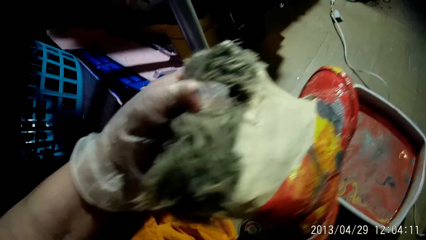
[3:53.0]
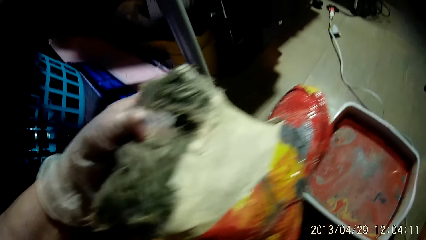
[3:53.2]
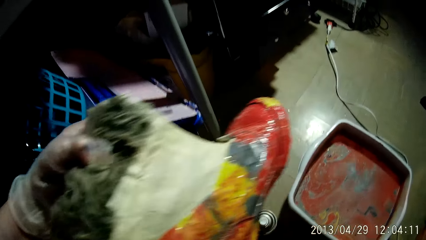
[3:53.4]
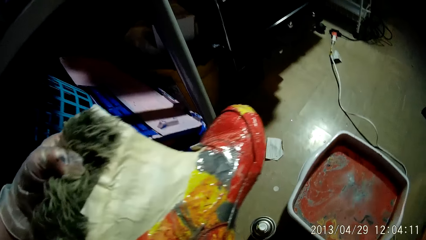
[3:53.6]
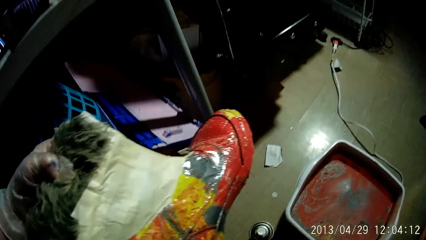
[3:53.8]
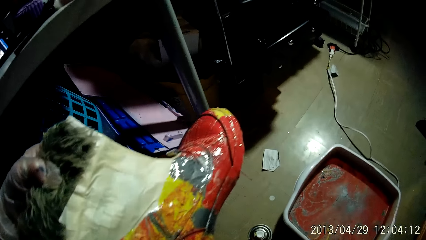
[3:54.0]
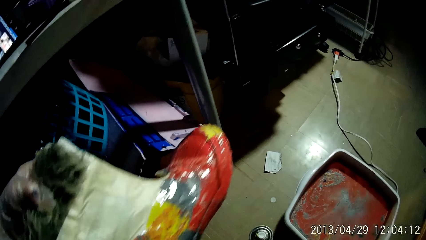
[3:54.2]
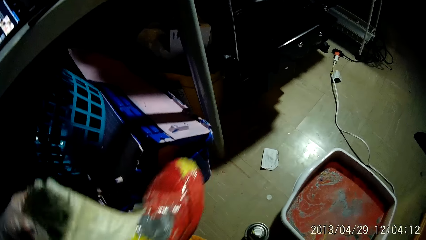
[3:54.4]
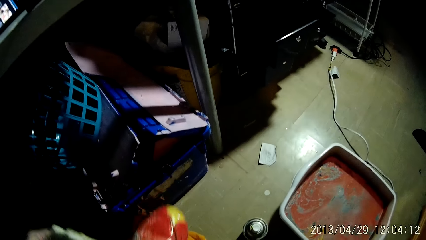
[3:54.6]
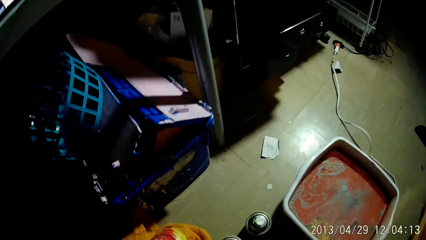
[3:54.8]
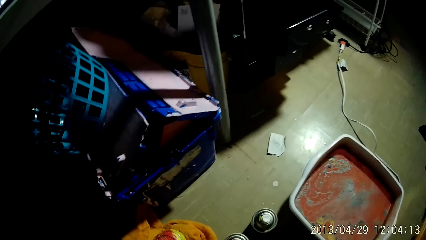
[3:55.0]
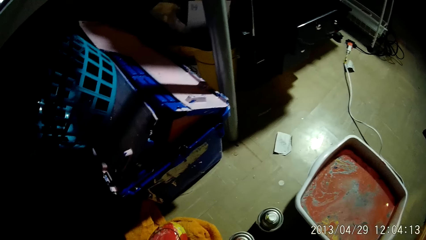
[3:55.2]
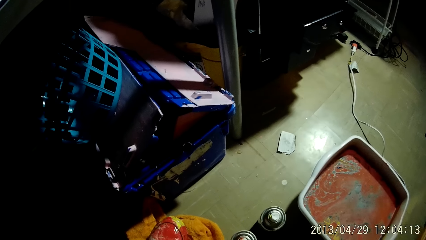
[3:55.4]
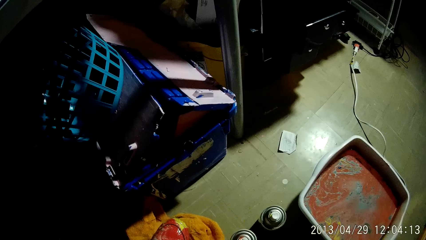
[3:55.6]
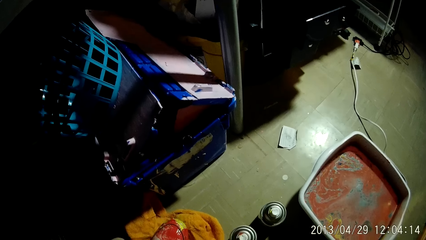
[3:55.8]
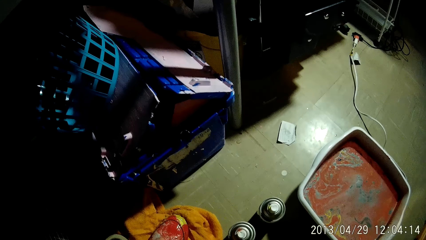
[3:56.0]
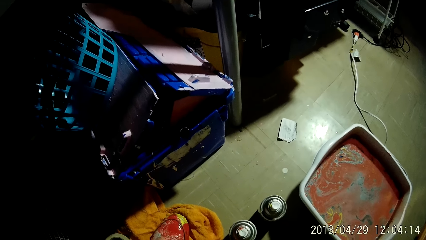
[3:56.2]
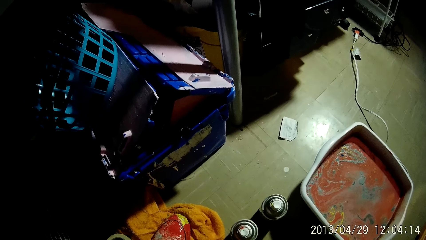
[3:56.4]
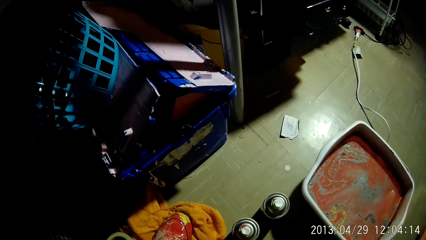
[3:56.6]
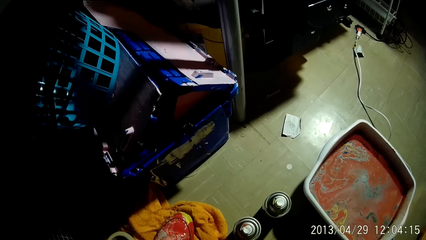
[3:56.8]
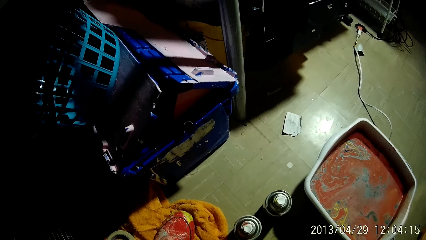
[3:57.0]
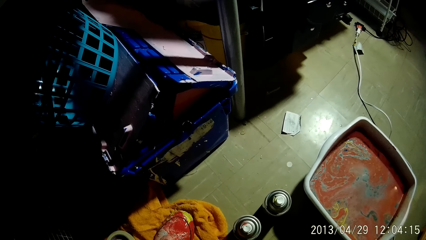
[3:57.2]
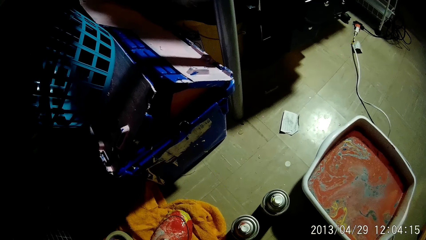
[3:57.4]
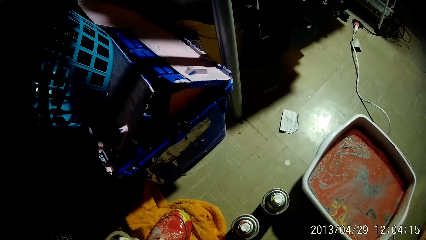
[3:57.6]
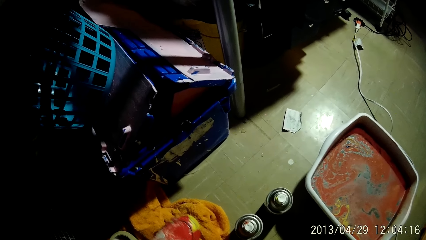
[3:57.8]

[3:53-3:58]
The camera wearer places the shoe on the rag with her left hand.

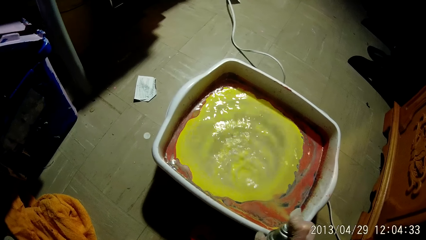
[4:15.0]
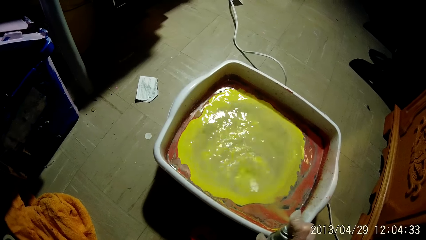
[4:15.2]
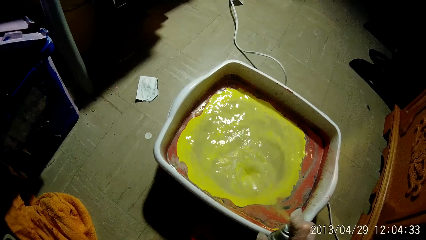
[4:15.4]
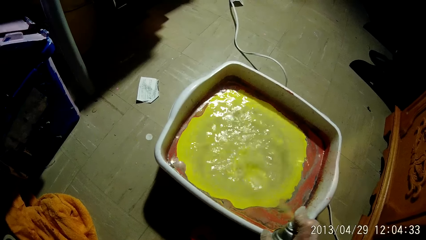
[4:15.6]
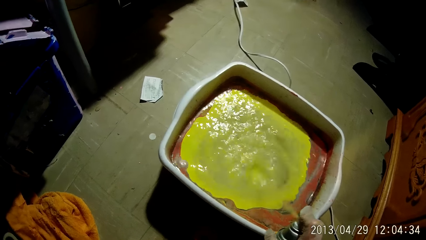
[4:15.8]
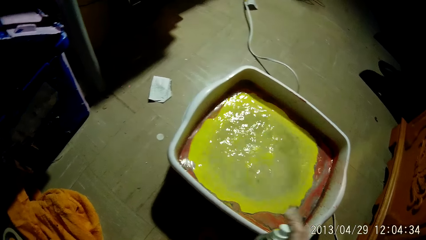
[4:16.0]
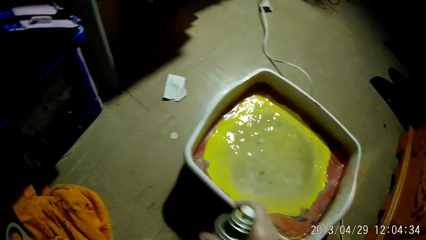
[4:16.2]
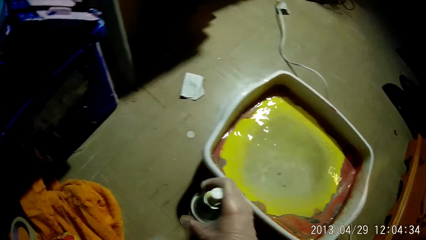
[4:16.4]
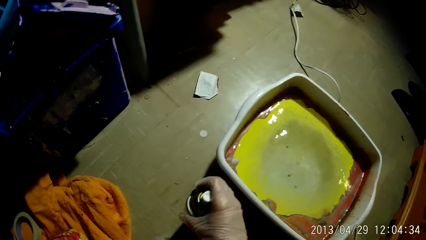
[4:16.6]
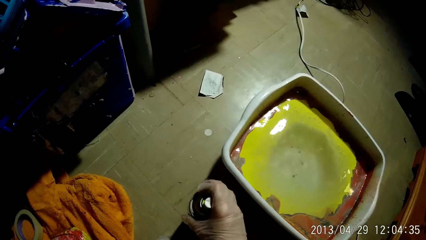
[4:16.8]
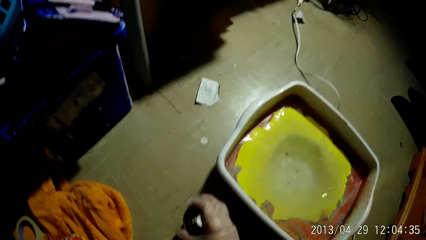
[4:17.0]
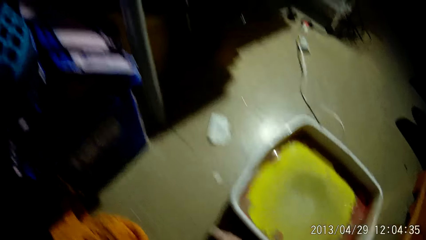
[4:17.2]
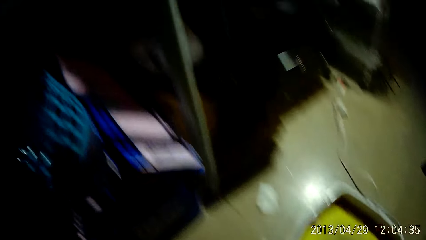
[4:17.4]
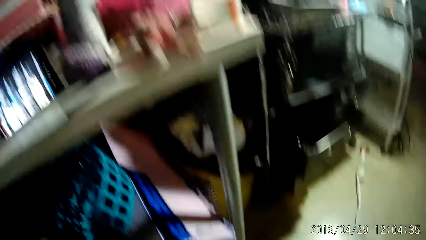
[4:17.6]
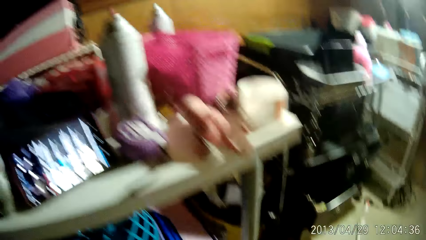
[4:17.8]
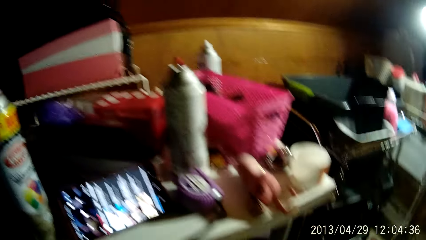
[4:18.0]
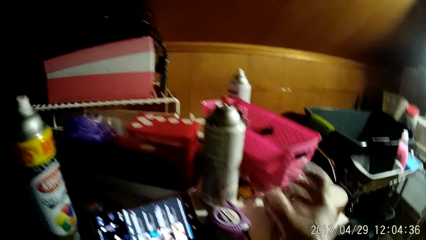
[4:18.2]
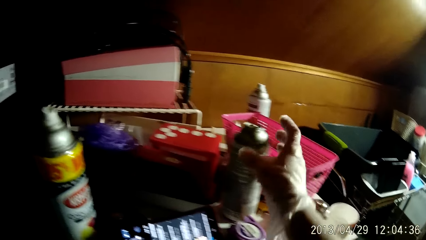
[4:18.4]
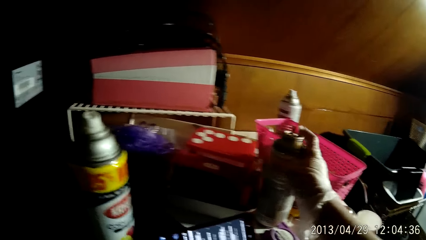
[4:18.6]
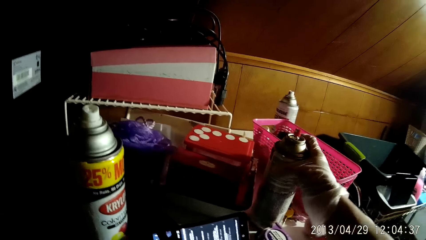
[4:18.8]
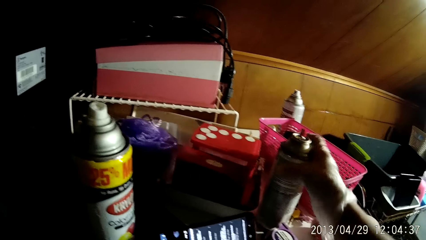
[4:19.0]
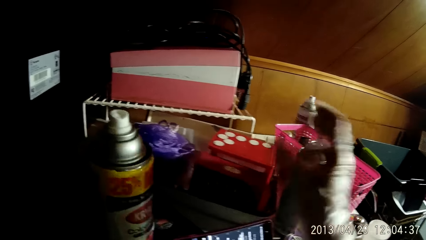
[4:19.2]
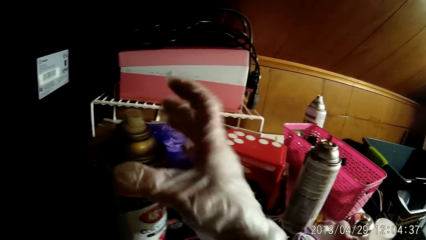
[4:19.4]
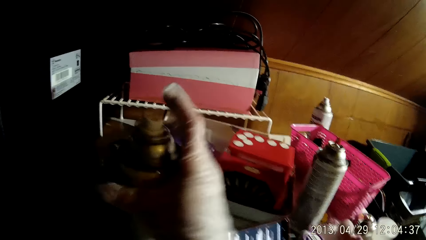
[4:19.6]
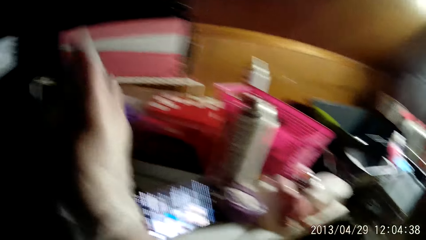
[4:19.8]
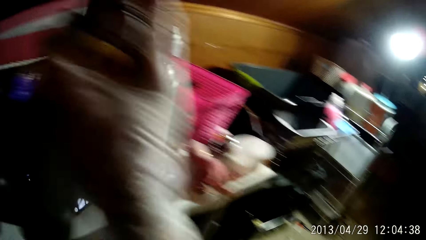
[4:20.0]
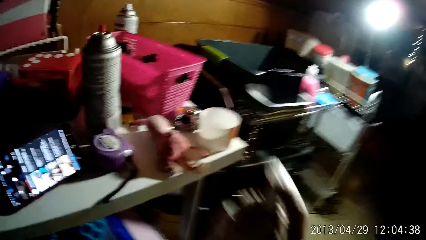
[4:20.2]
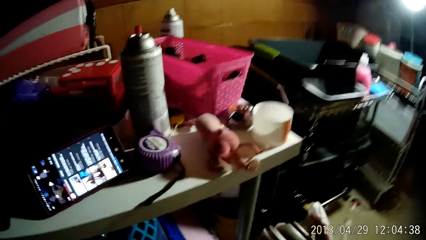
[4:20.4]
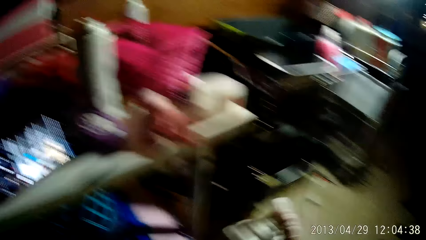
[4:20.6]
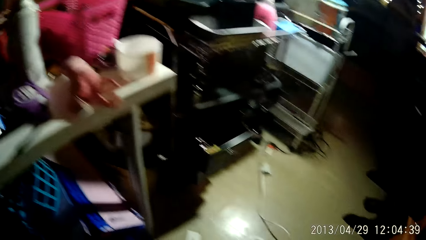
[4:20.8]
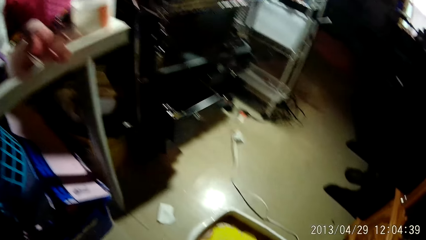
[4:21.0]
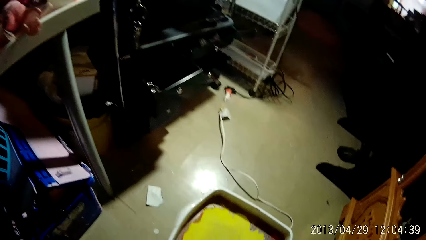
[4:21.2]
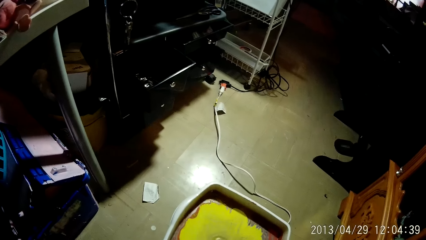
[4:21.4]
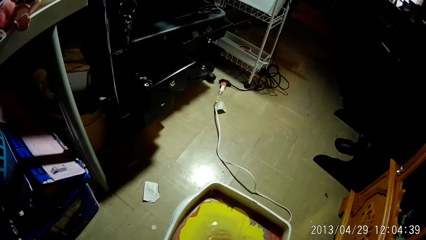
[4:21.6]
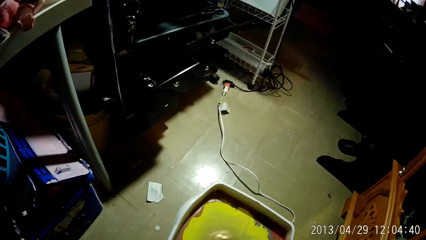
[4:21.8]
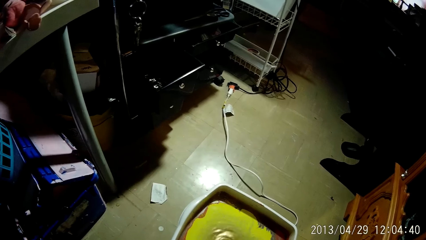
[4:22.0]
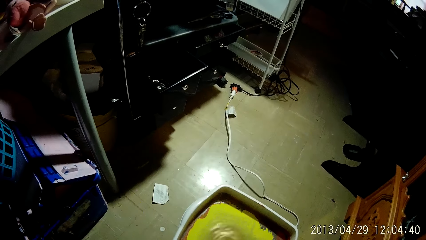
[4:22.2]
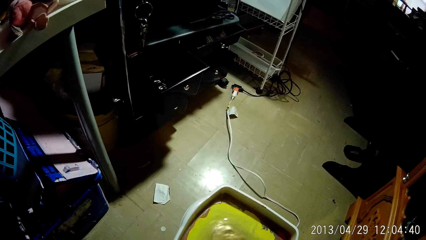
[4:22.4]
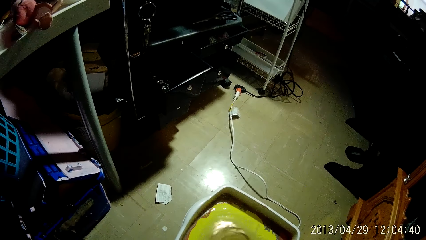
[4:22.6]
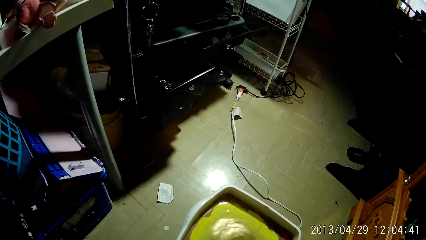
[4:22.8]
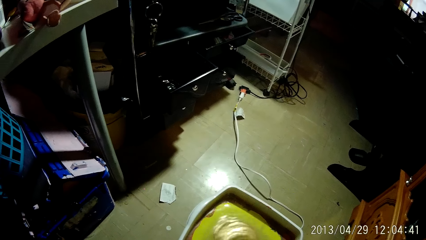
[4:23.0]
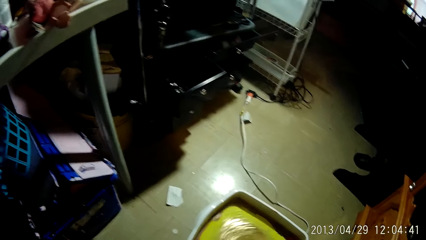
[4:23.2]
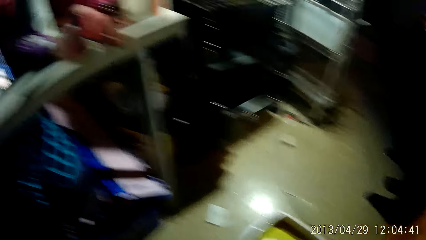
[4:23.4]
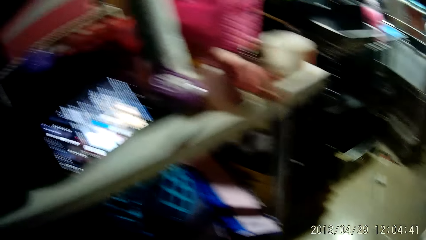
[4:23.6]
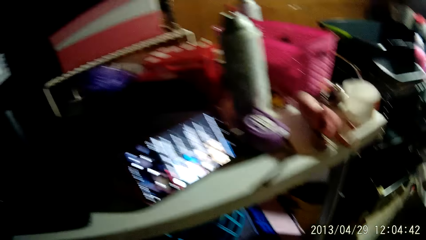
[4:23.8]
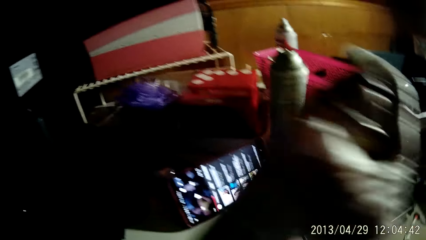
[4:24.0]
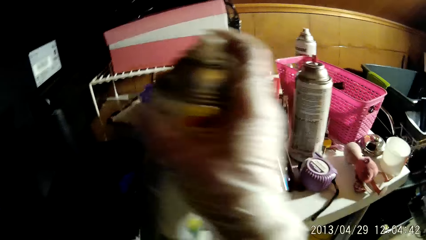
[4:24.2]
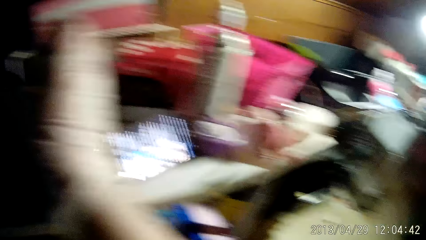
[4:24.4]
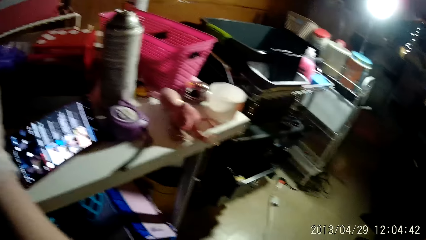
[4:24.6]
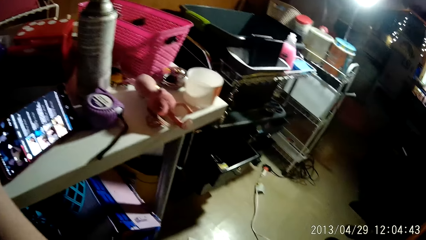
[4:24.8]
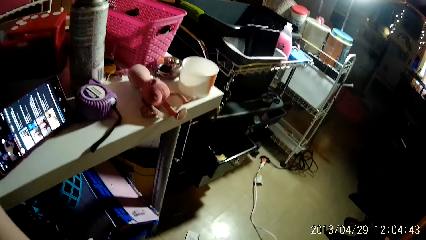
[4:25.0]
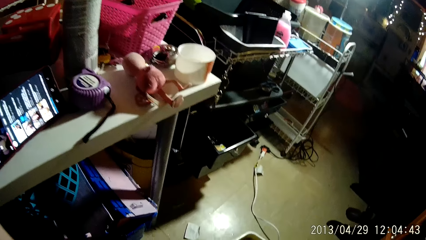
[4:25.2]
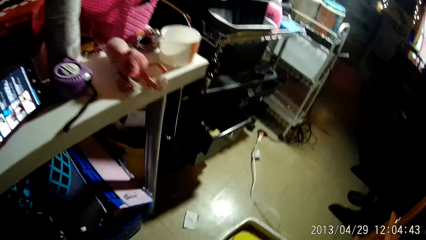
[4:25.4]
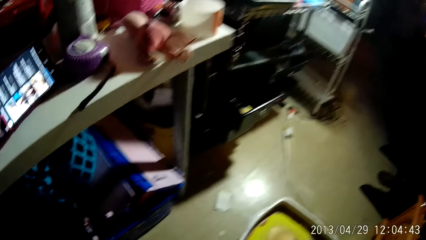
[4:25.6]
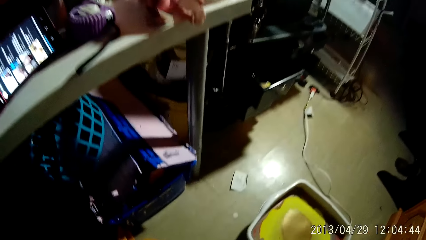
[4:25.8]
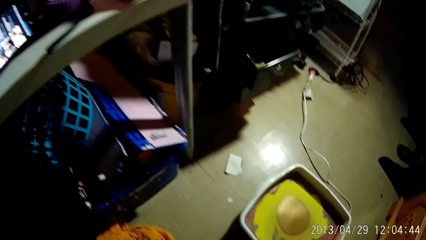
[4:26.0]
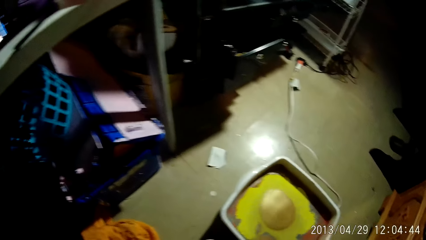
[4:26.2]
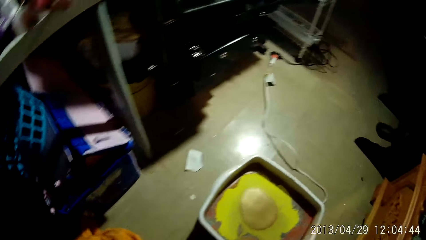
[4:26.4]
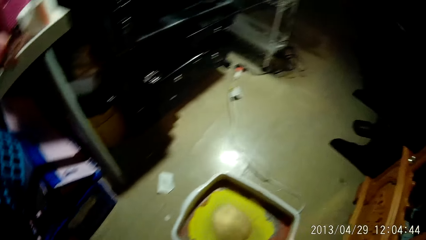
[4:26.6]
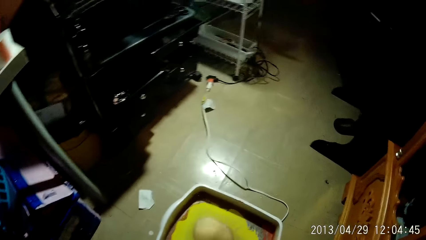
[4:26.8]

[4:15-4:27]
The camera wearer places the spray paint can on the floor with her right hand. She touches a spray paint can on a table with her right hand. She picks up the spray paint can from the table with her right hand. She sprays the paint into the water in a hydro-dip tank with her right hand. She places the spray paint can on the table with her right hand.
